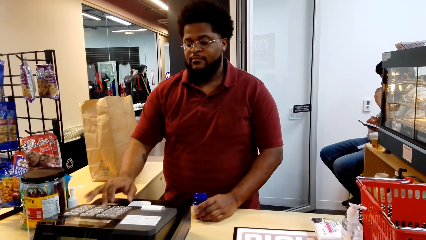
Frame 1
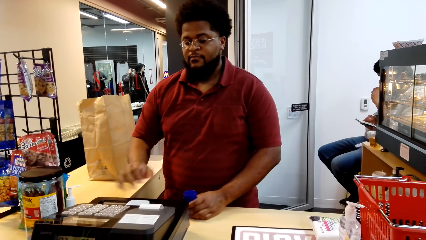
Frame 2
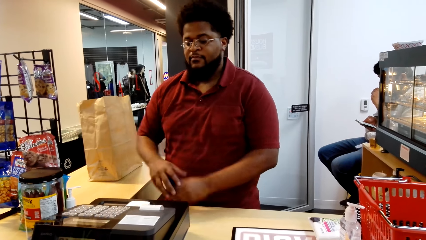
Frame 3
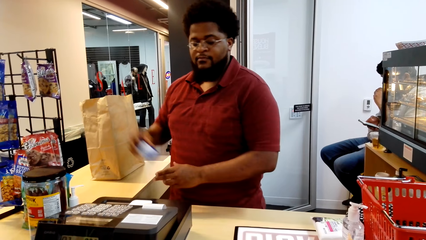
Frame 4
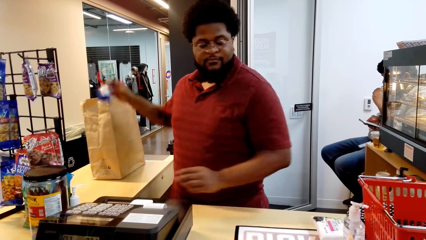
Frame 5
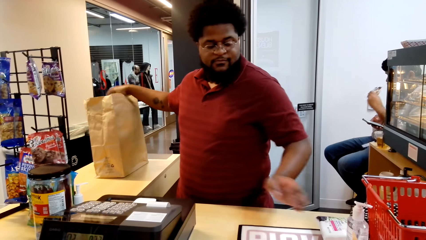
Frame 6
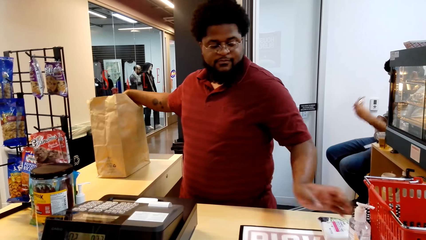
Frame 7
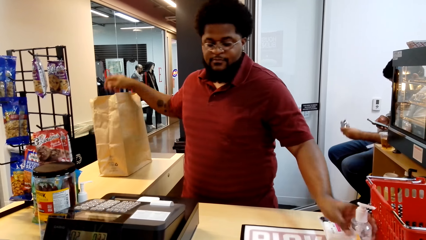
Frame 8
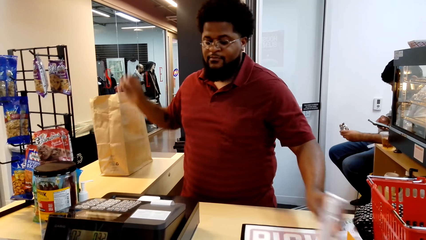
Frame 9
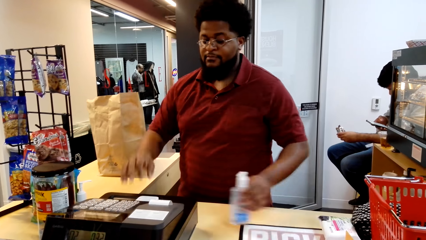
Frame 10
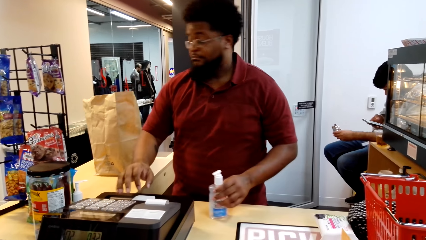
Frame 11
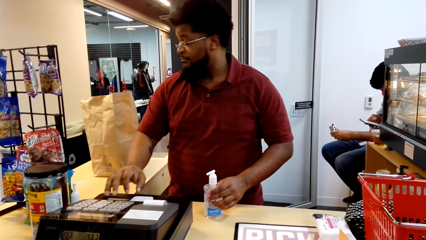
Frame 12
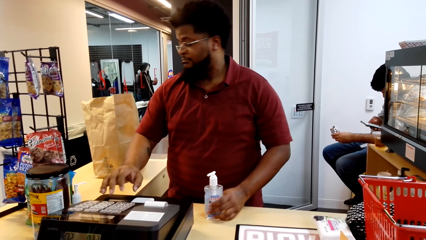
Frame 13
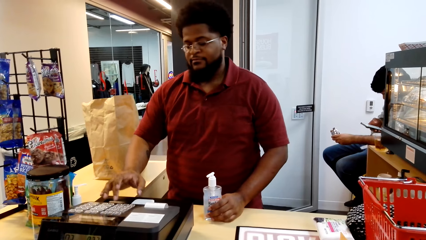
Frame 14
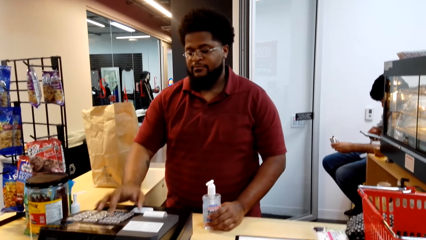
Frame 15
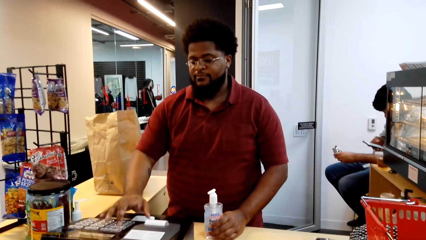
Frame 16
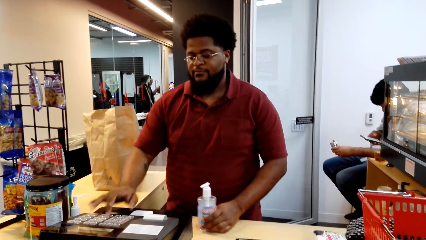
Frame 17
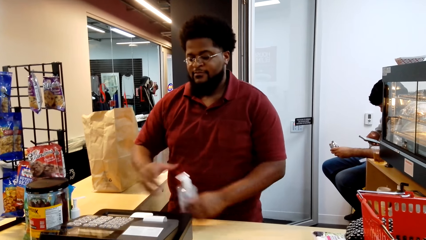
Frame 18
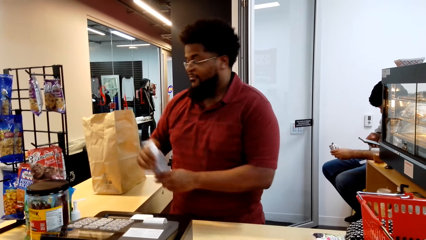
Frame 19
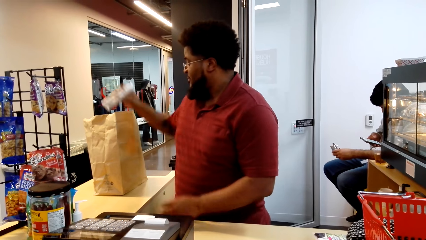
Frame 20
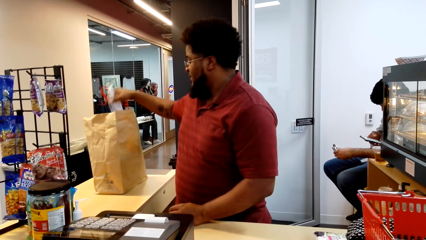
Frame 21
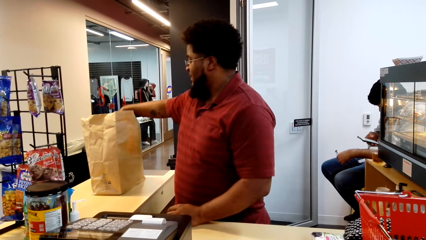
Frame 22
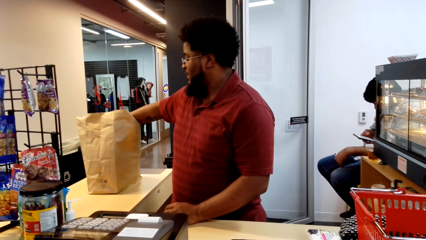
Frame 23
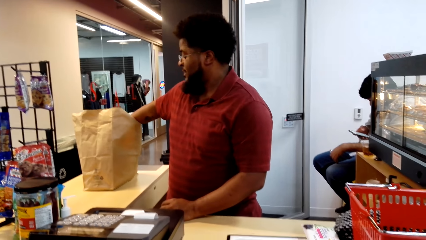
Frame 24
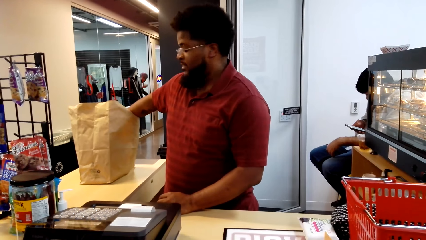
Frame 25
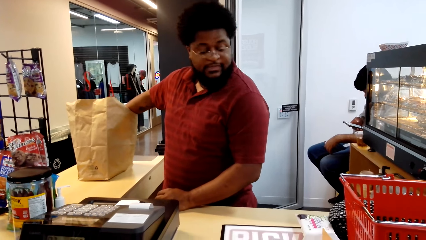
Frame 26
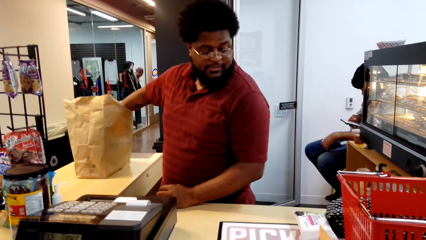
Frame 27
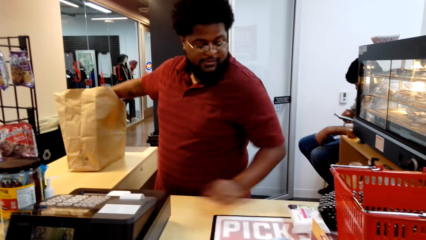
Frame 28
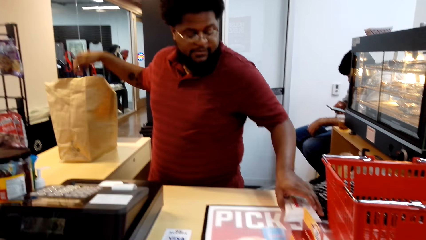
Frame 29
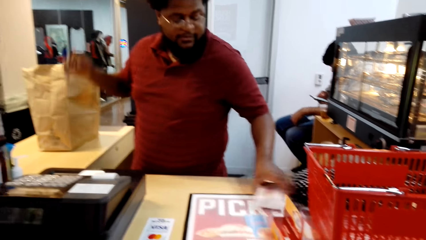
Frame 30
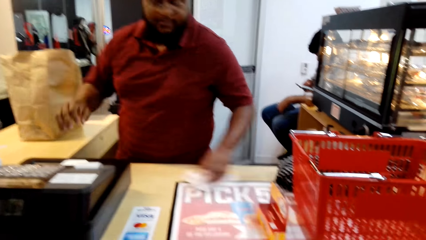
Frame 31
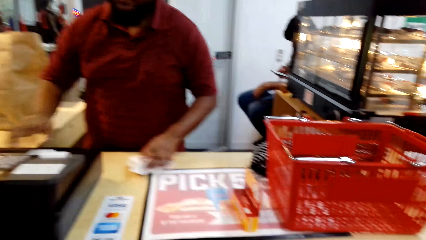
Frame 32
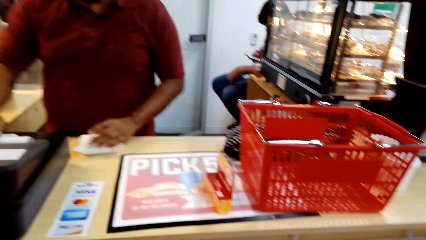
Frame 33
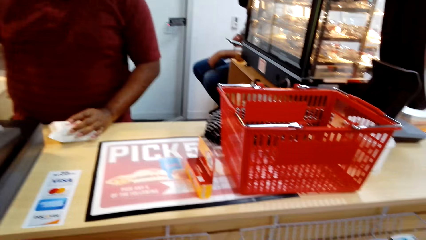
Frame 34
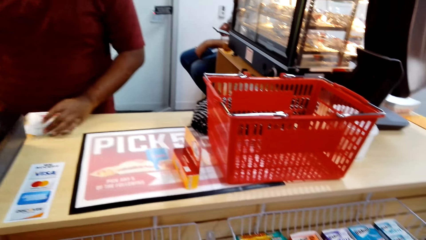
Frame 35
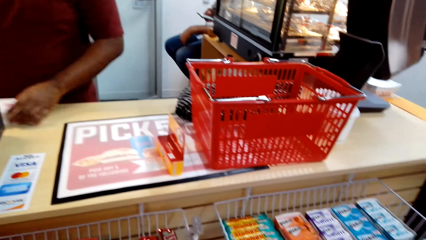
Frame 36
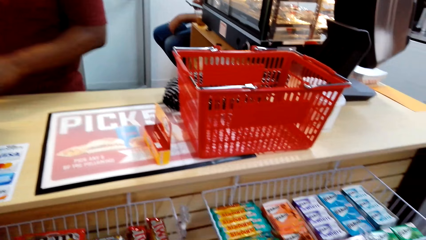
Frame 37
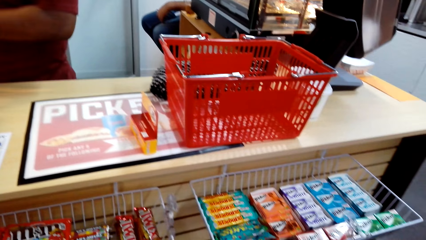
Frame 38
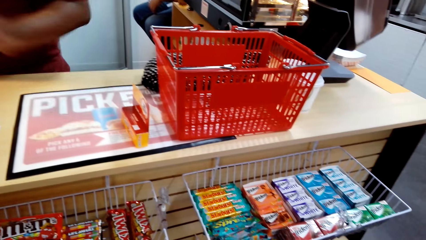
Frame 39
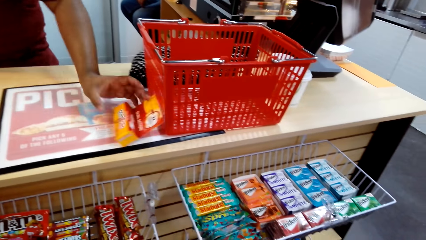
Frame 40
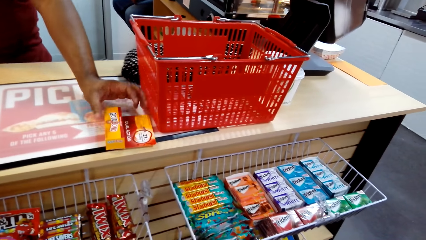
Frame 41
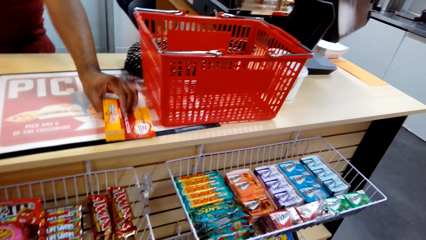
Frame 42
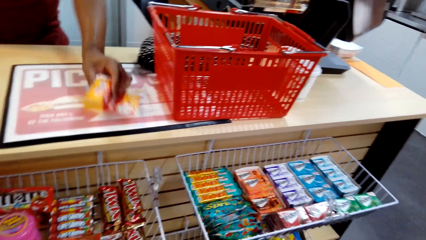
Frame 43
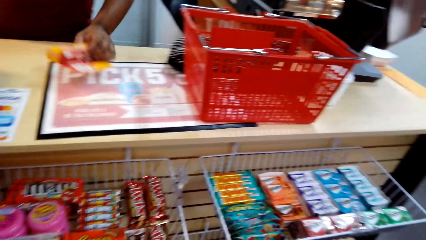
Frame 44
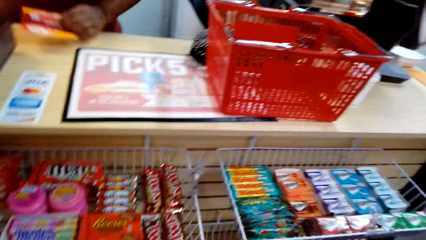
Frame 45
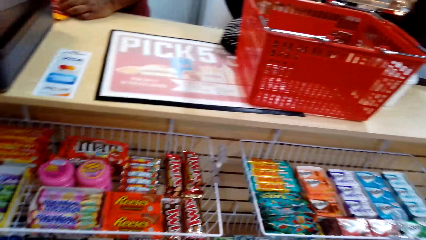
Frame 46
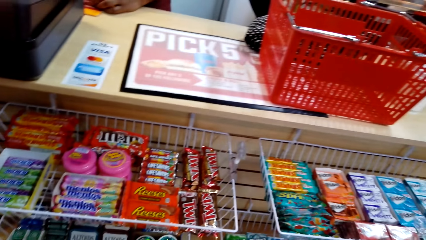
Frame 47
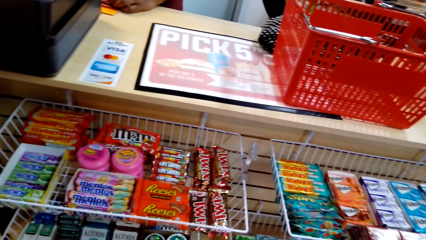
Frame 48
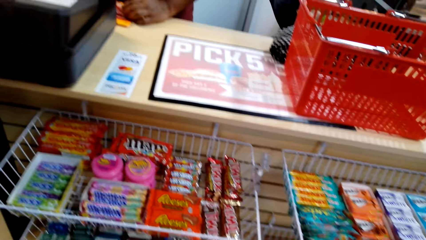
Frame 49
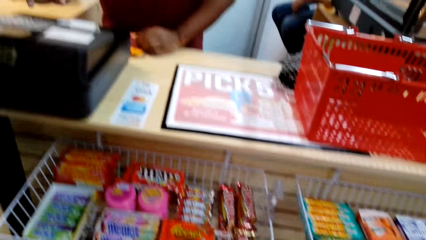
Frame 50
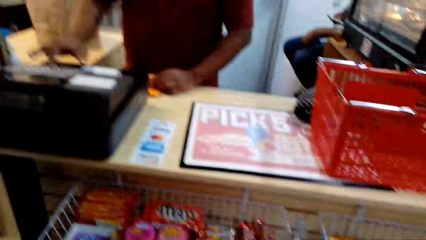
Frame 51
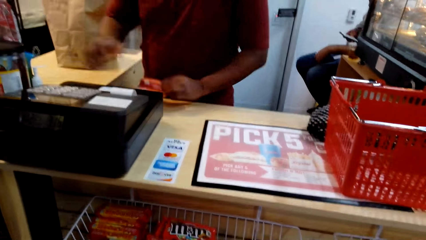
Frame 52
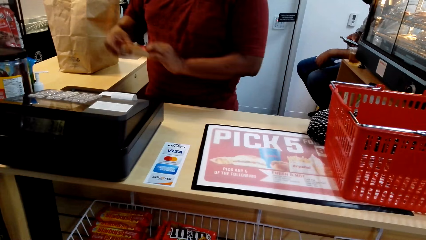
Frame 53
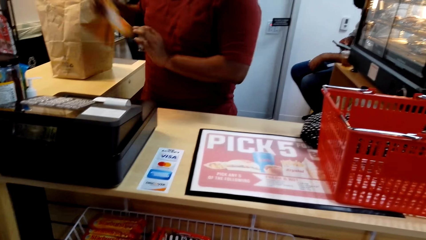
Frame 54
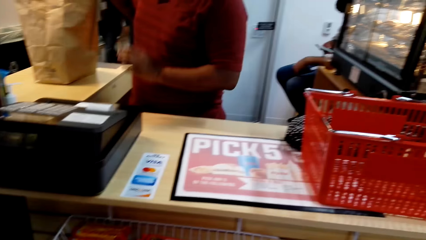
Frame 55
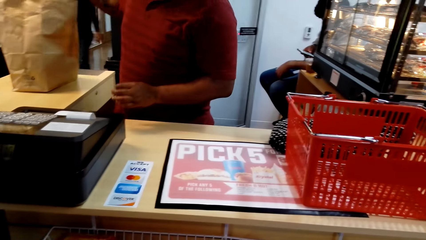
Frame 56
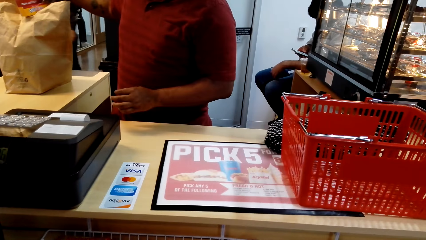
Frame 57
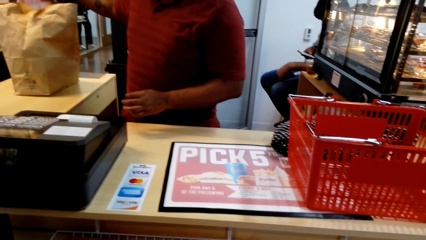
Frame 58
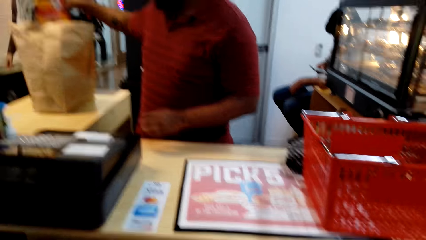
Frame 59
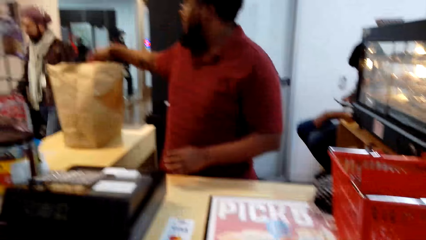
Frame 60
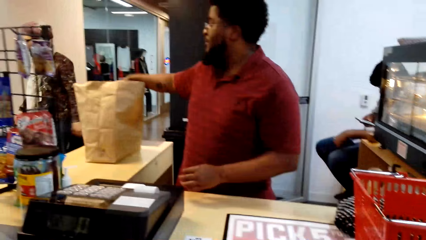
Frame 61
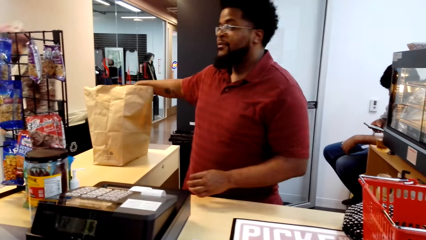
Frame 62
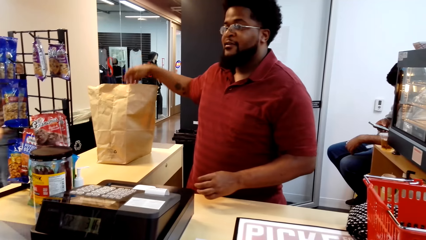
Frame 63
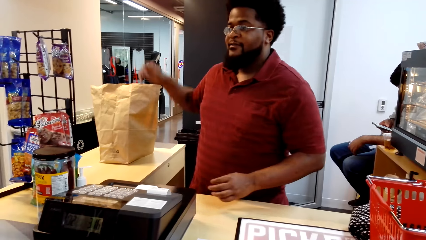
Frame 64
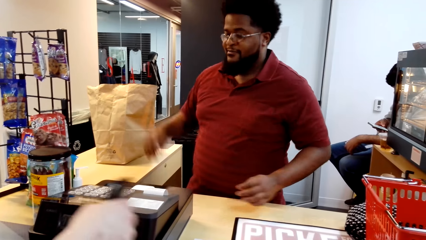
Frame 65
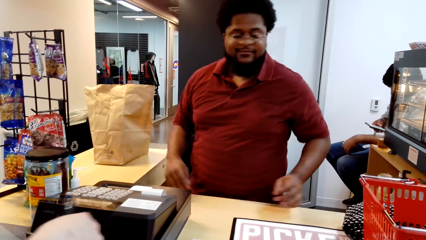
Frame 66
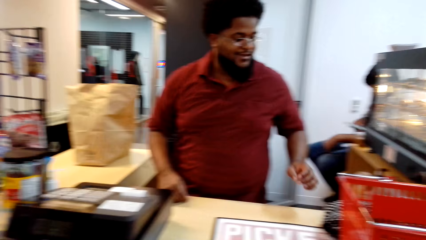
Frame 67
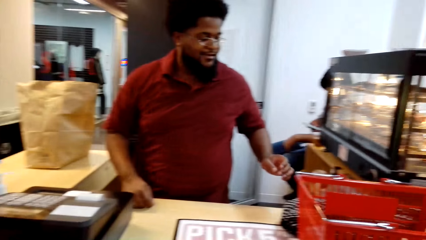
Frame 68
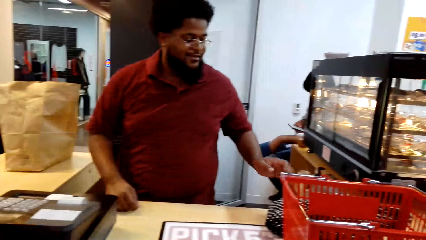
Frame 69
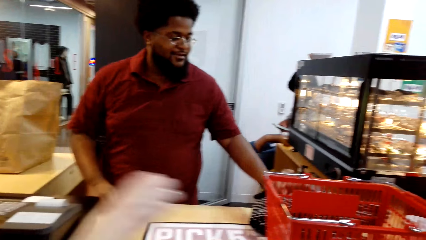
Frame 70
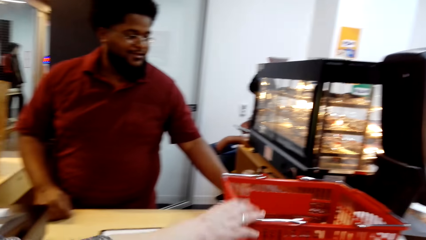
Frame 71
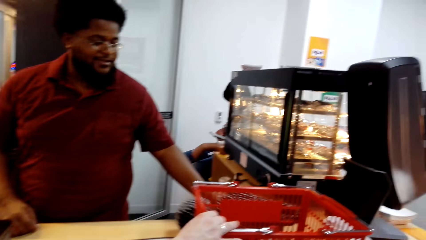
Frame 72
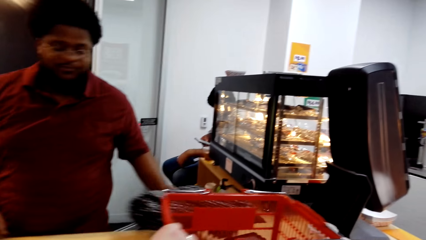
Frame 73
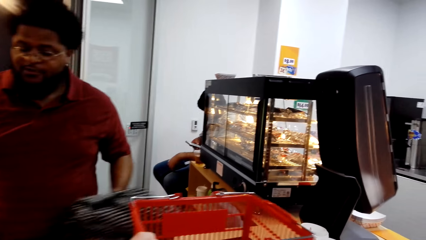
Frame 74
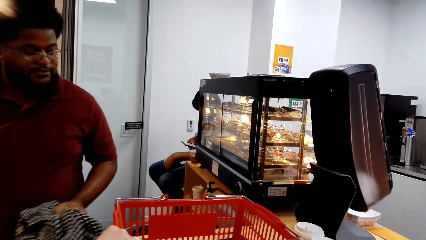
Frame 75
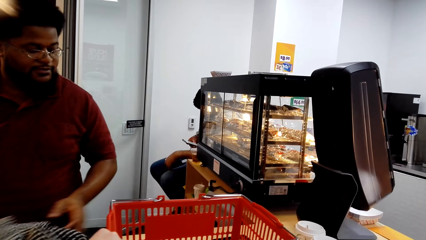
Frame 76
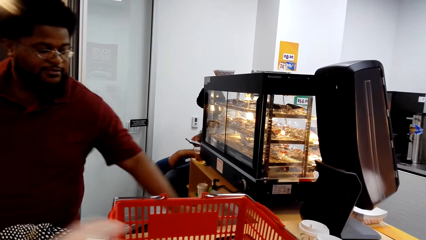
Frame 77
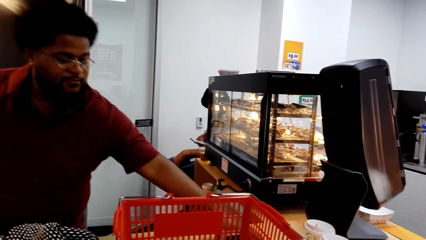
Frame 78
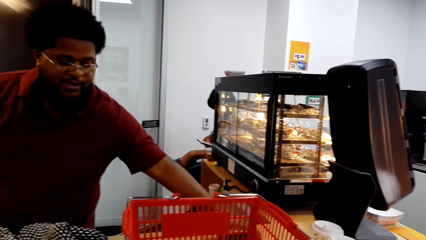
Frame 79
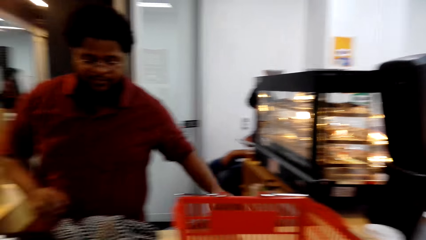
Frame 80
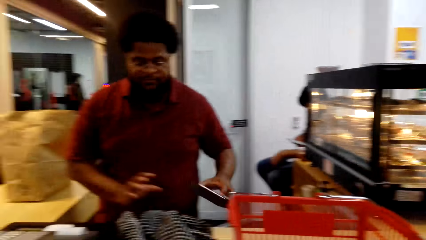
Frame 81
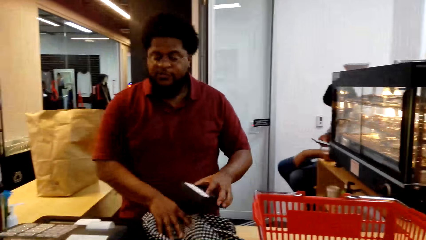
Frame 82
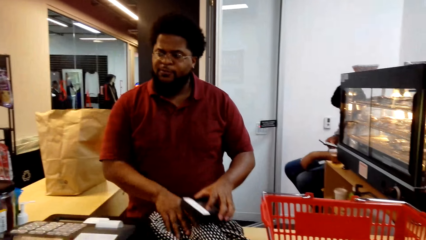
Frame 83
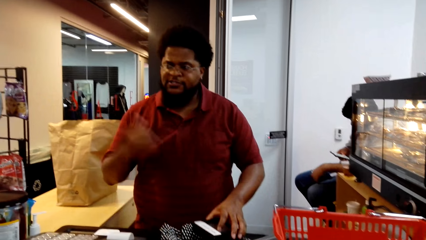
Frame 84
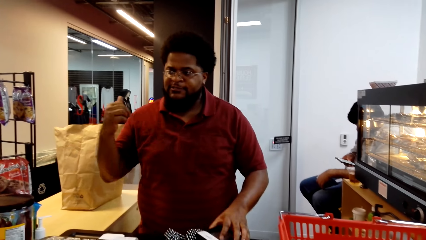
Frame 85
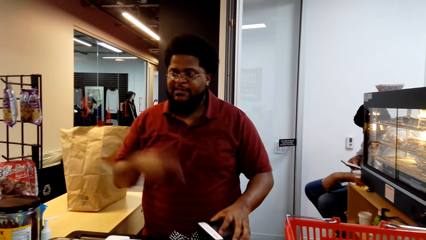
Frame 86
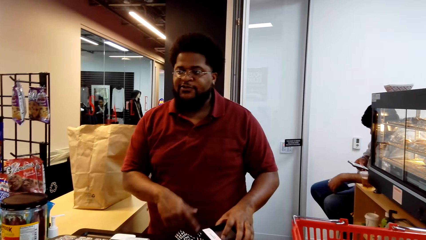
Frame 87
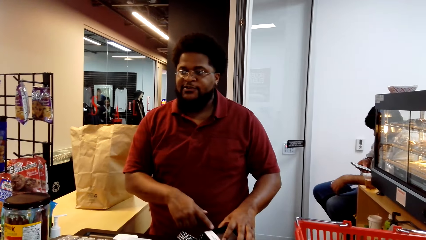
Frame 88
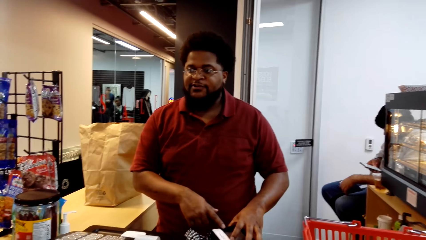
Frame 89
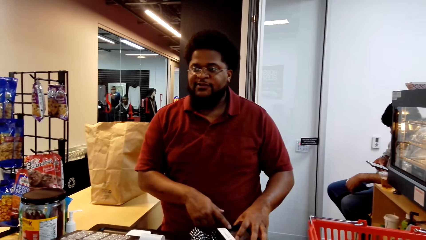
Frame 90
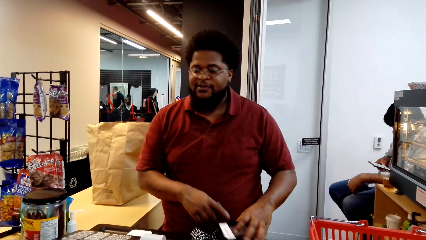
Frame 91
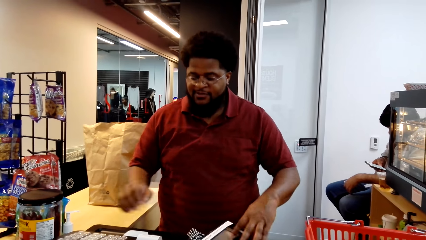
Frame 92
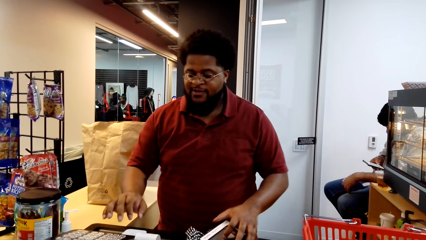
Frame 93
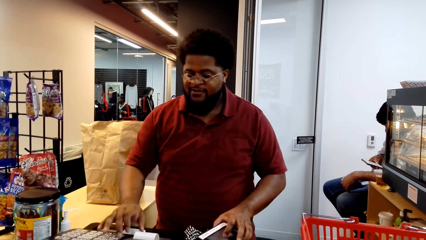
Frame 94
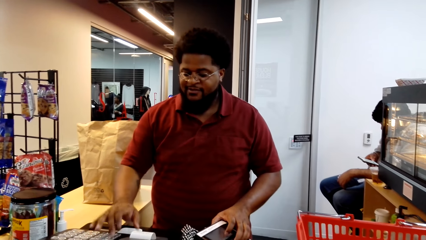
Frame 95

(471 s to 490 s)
The cashier presses the cash register machine. The cashier puts the container on the right hand and puts the container in the shopping bag. The cashier takes a bottle and presses the cash register machine. The cashier puts the bottle on the right hand and puts the bottle in the shopping bag. The cashier takes a package and presses the cash register machine. The cashier takes a box and presses the cash register machine. The cashier puts the box on the right hand and puts the box in the shopping bag. A woman signs. The camera wearer pulls the tray. The cashier moves a cloth. The woman pulls a basket. The cashier takes a box, taps the cloth and signs.
